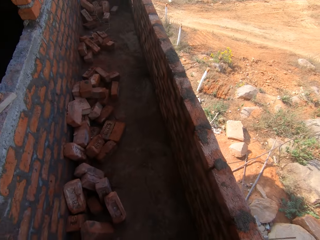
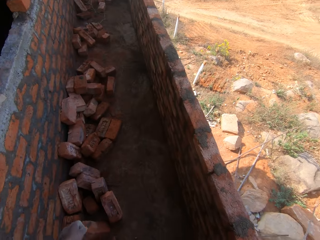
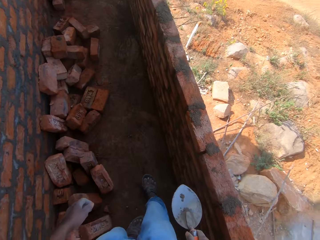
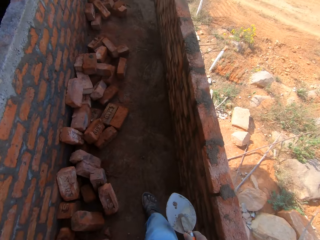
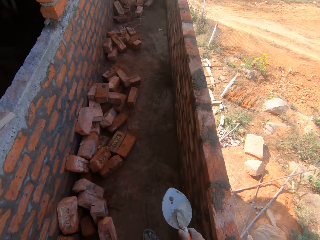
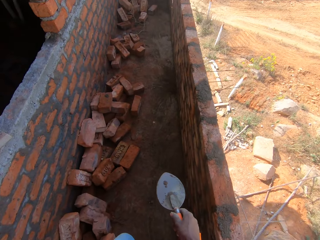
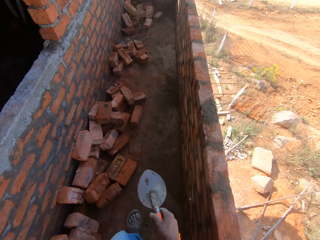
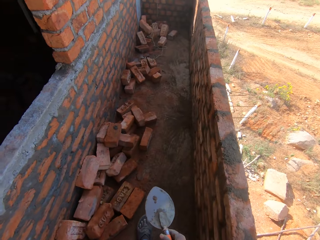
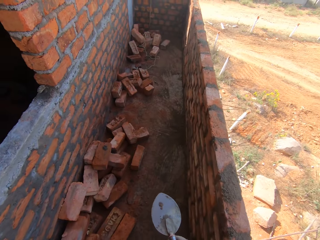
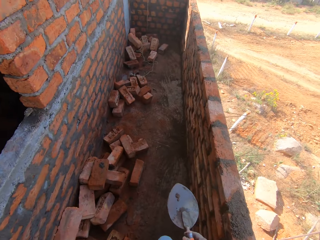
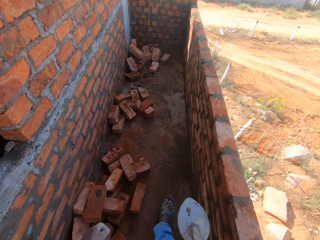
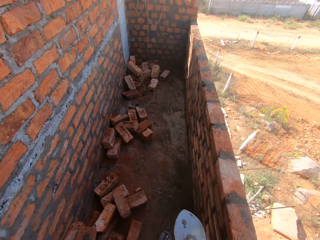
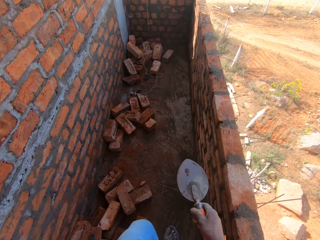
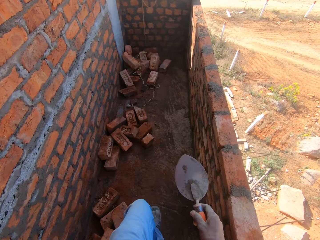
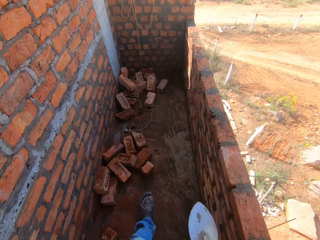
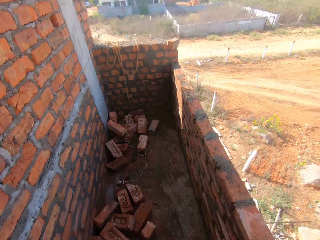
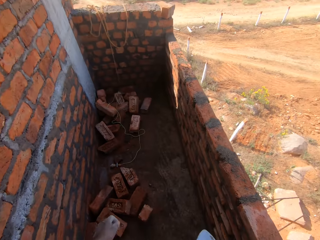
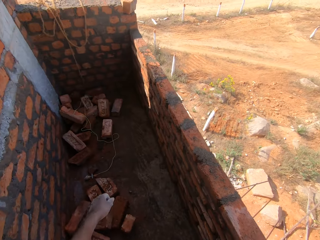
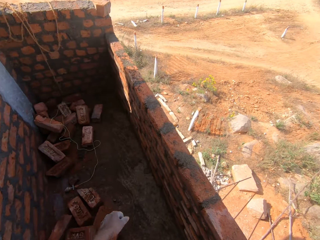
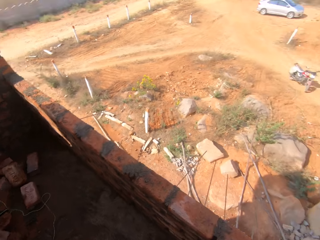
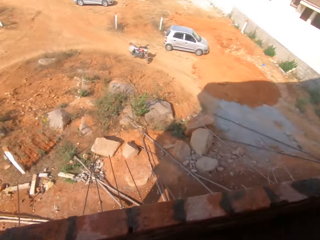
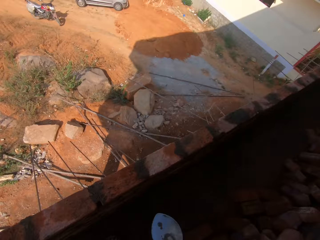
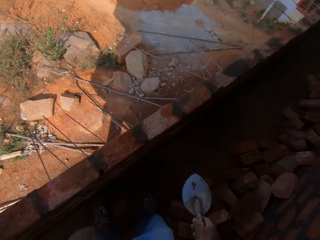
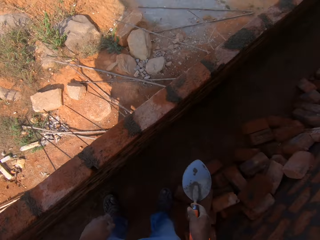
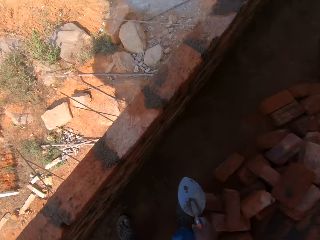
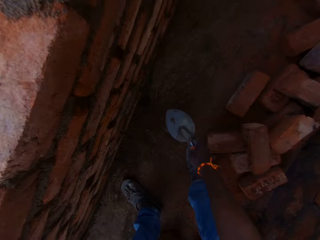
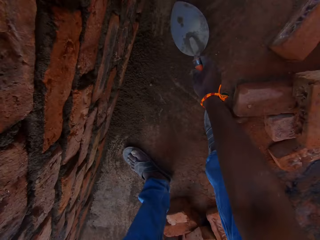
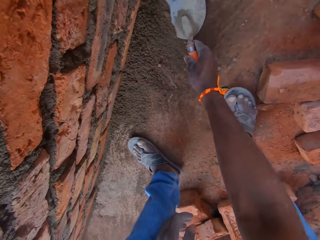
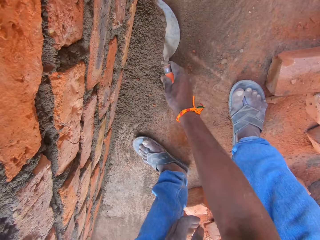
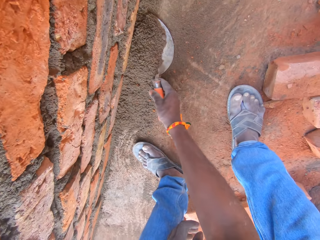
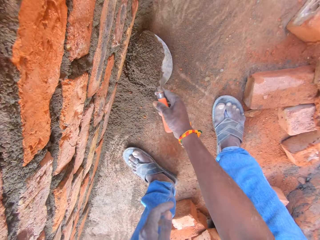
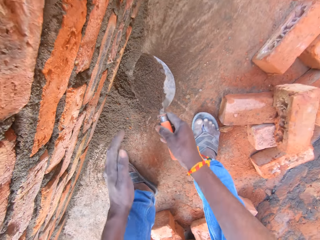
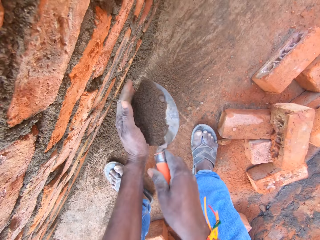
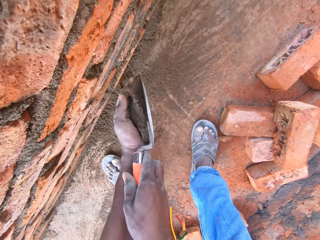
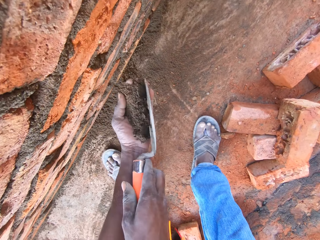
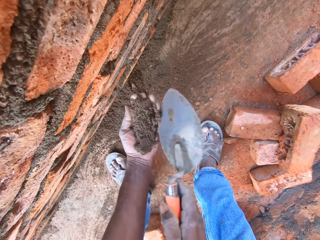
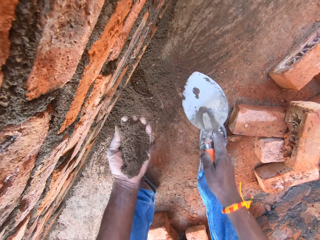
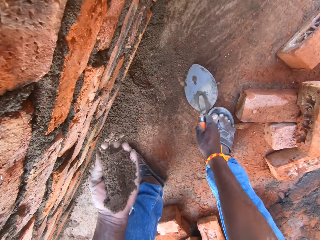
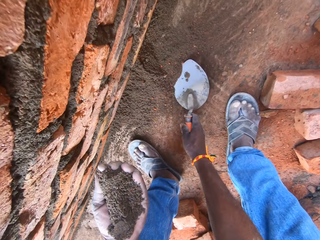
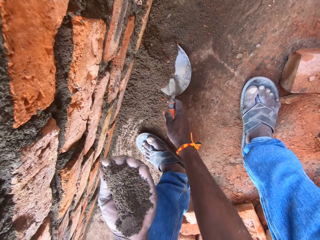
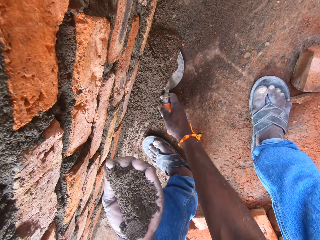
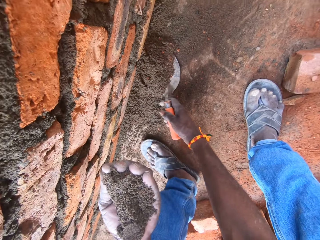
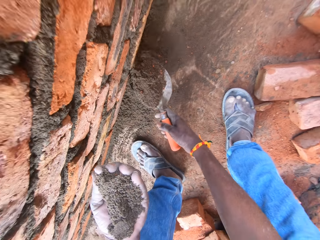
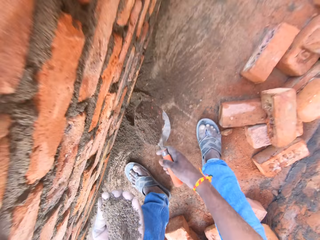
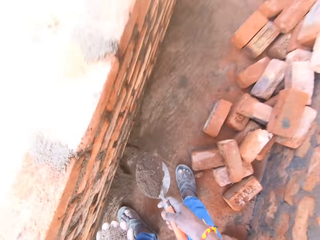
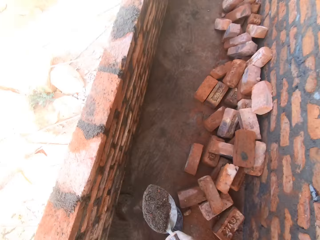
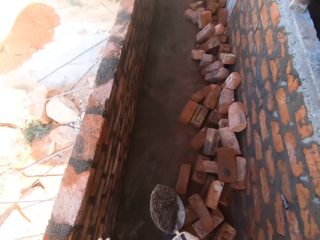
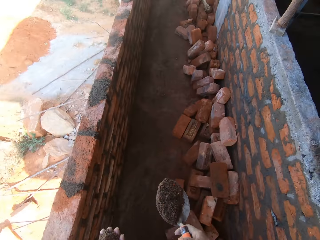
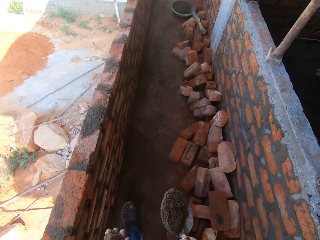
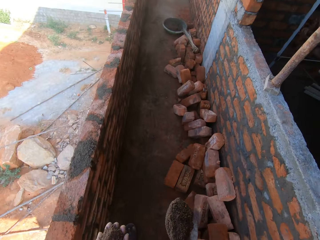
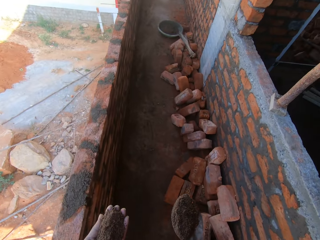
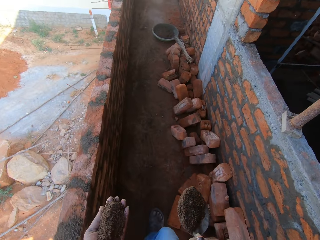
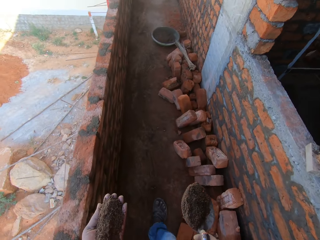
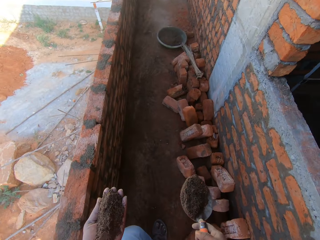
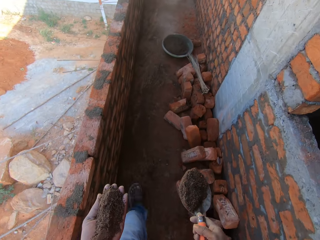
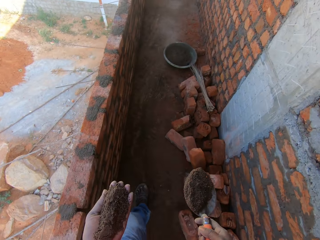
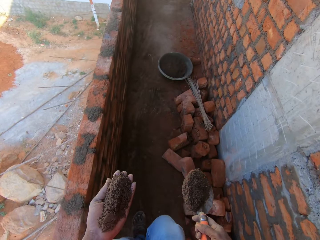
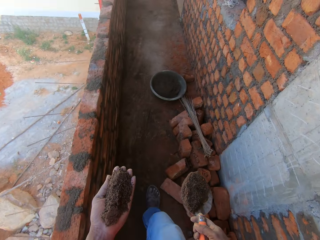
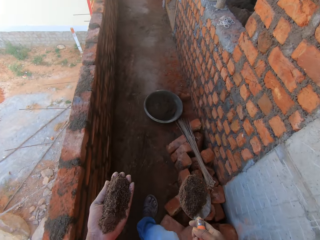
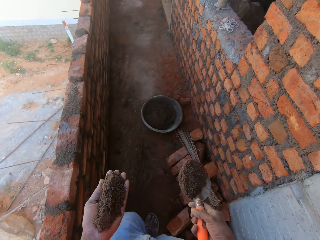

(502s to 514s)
The camera wearer looks around. They walk along the corridor. They look around. They scoop the mortar with a trowel and put the mortar on the left hand. They scoop the mortar with the trowel. They walk along the corridor.

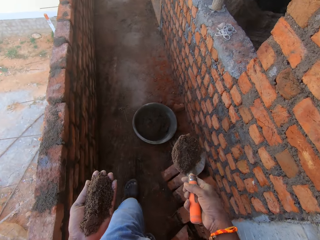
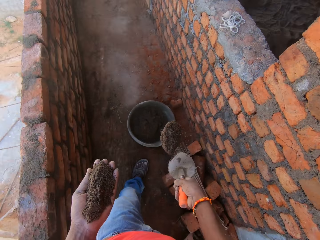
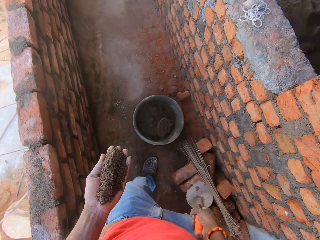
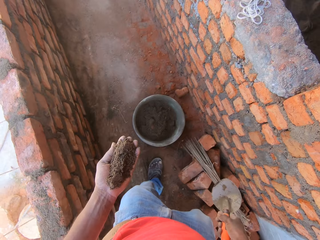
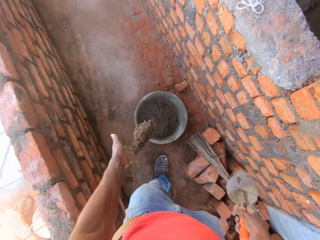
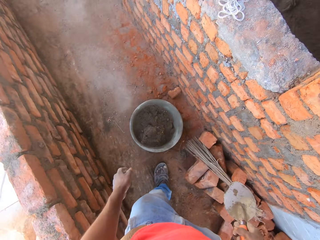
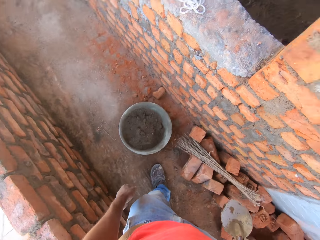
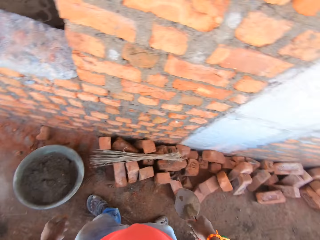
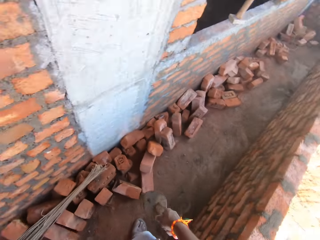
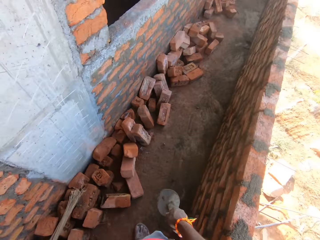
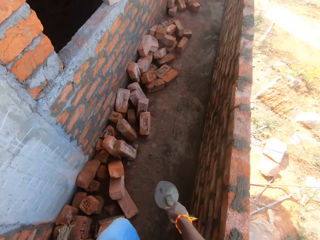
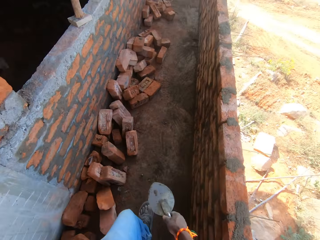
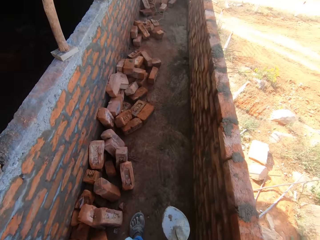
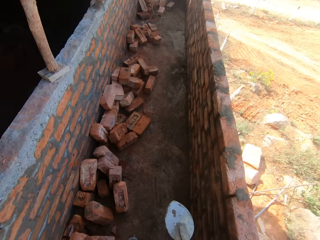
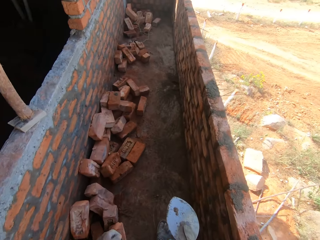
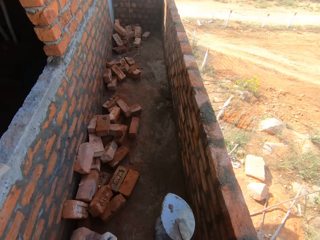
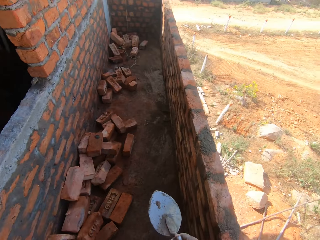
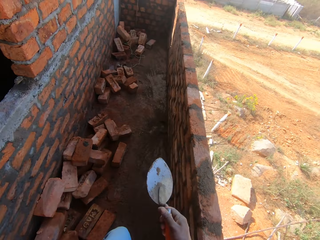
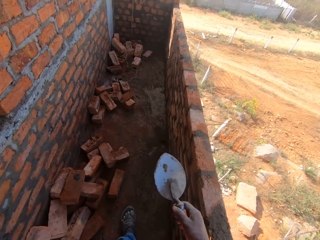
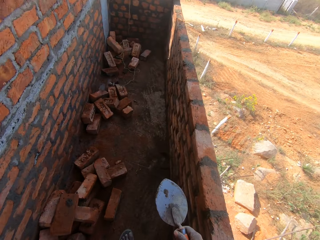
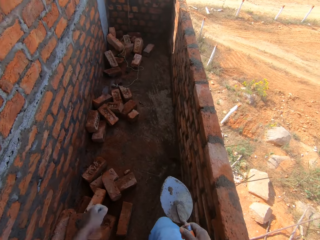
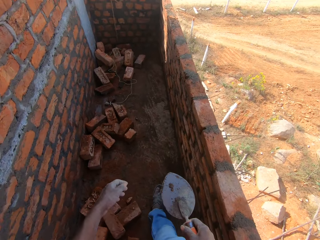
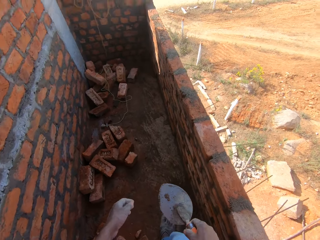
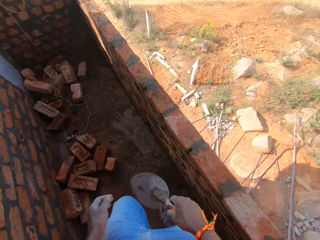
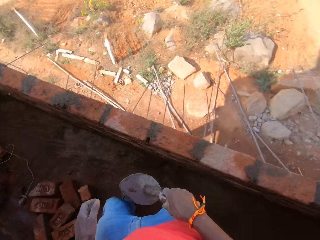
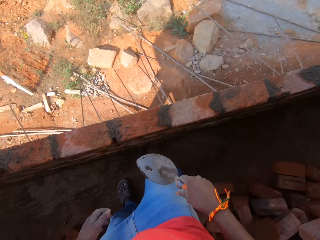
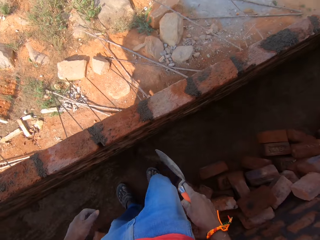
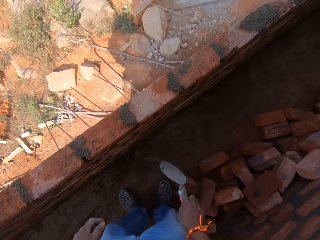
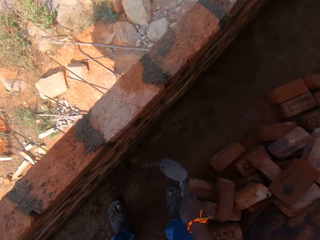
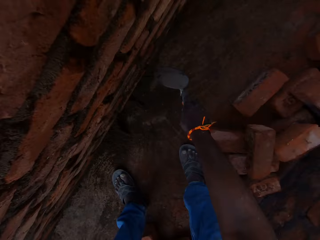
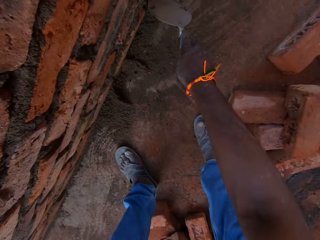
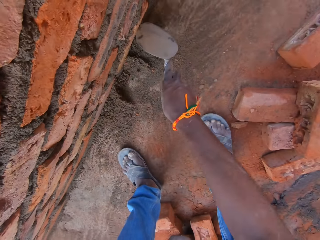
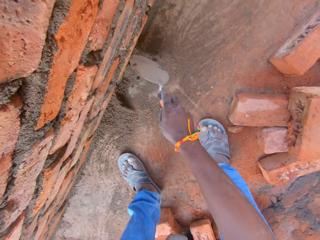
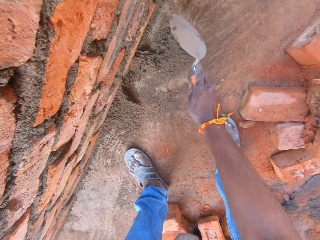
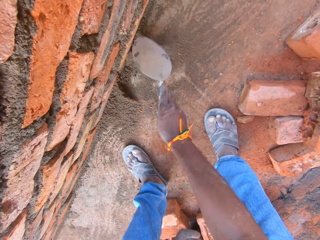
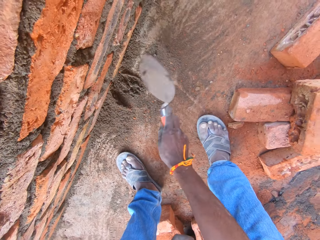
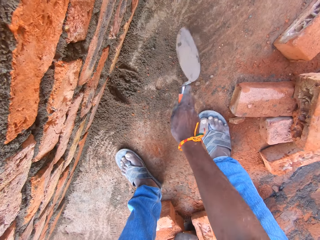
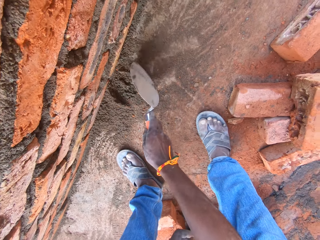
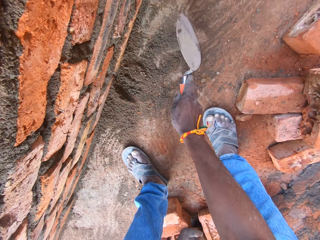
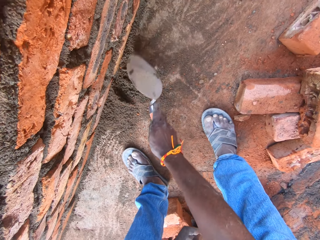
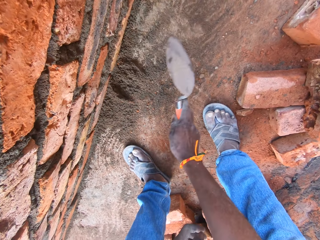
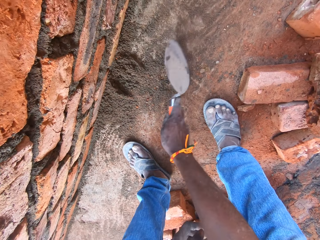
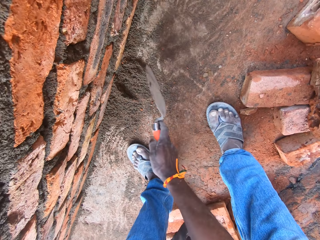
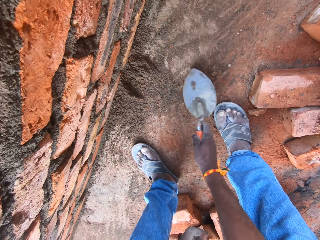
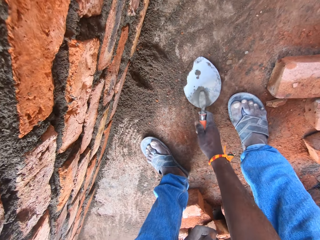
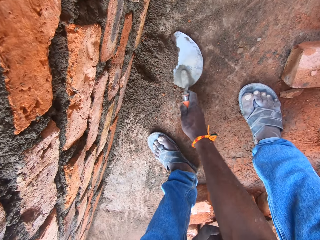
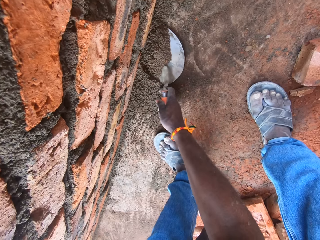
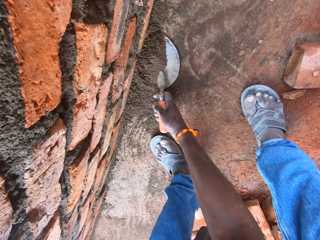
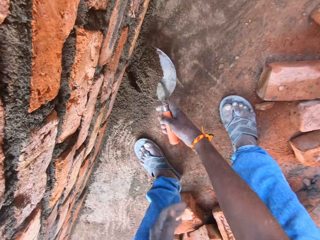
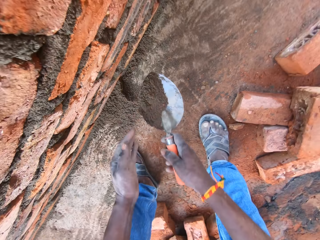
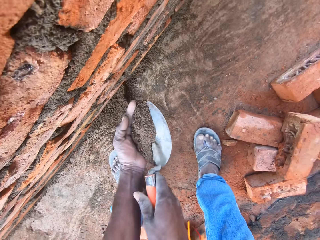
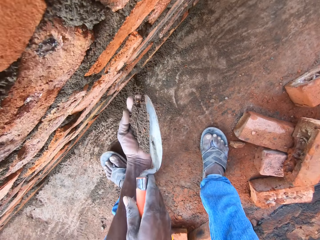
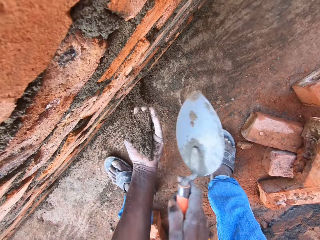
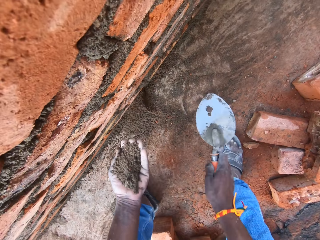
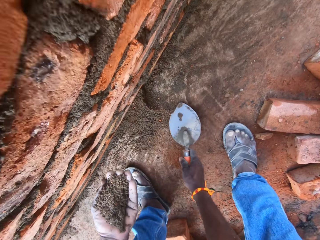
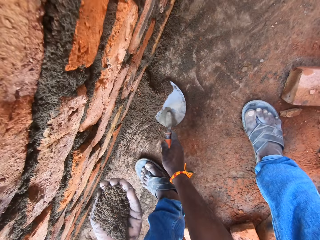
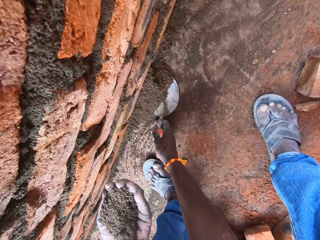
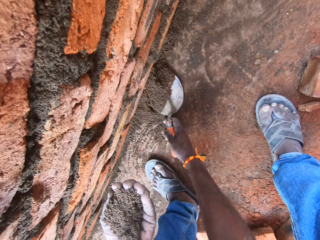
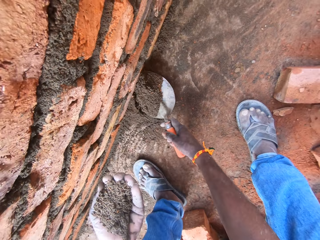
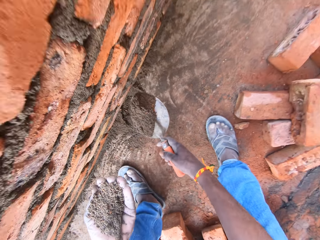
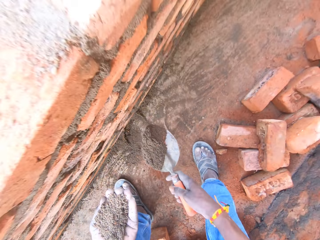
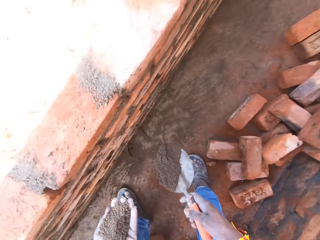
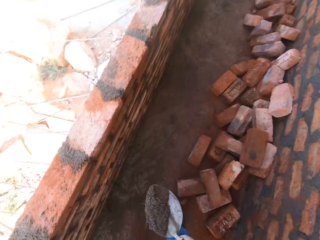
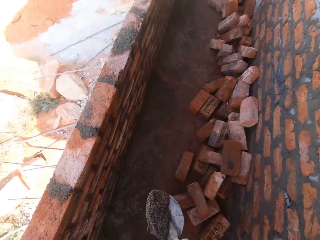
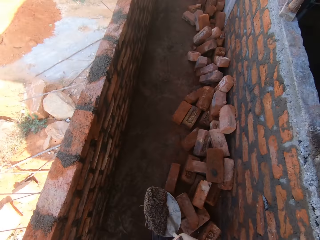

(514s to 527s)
The camera wearer puts the mortar or sand inside the bucket. He walks along the corridor. He drags the sand on the ground and collects the mortar with the trowel. He scoops the mortar with the trowel and puts the mortar on his left hand. He scoops the mortar with the trowel. He walks in the area.
